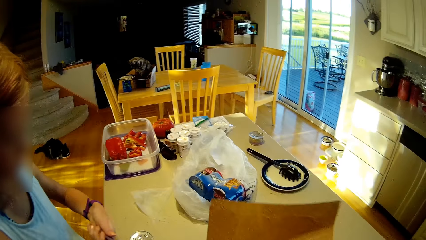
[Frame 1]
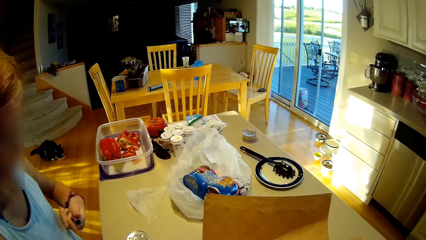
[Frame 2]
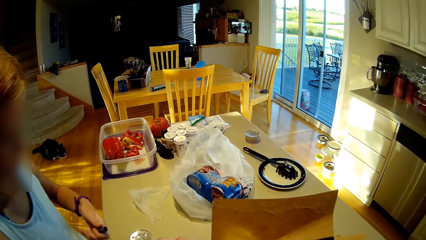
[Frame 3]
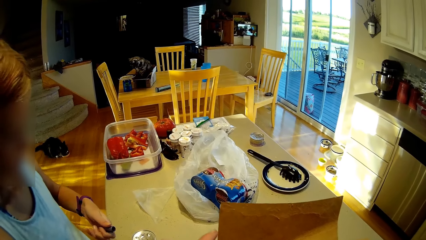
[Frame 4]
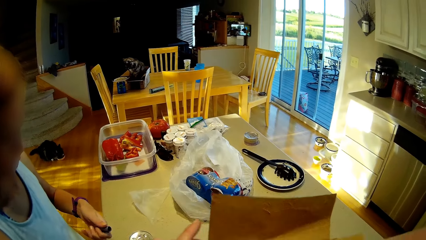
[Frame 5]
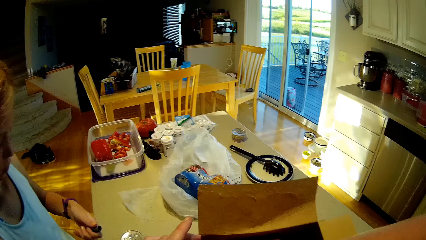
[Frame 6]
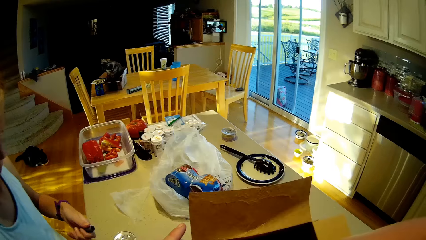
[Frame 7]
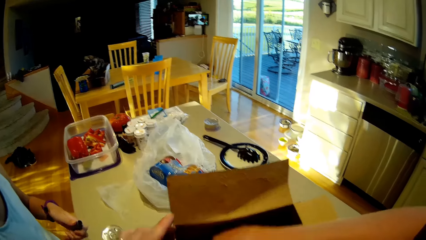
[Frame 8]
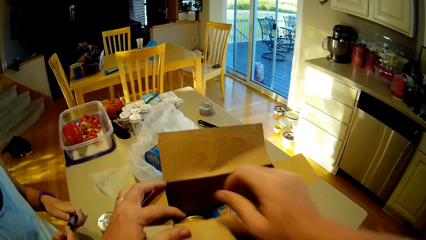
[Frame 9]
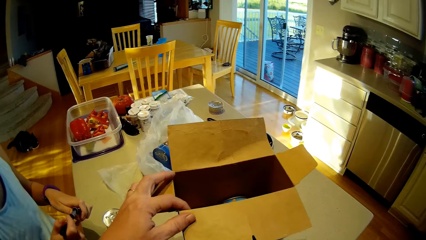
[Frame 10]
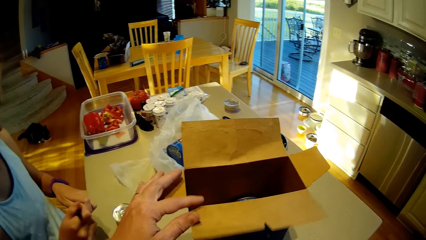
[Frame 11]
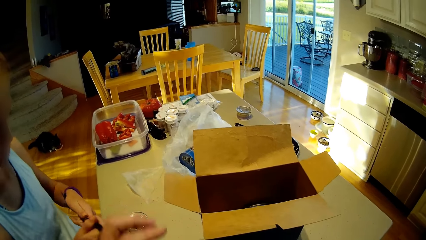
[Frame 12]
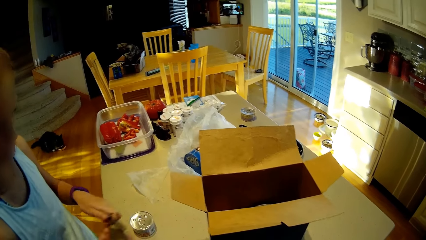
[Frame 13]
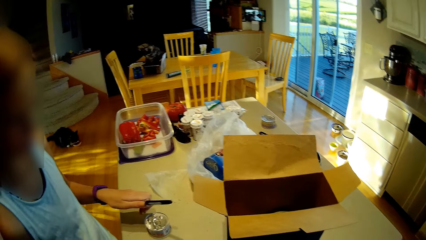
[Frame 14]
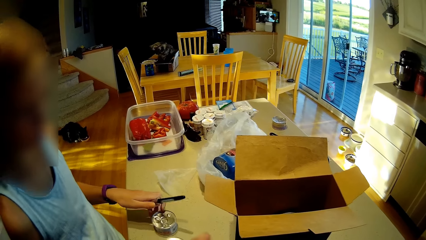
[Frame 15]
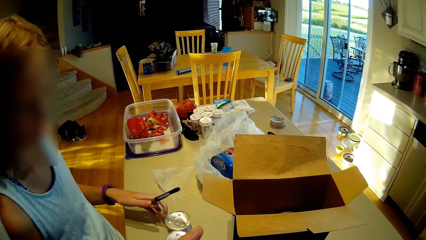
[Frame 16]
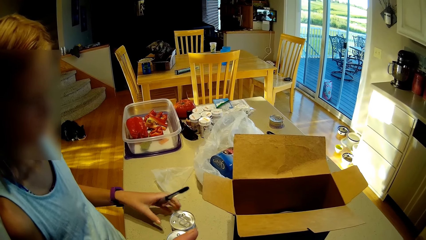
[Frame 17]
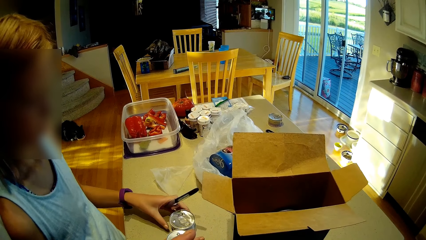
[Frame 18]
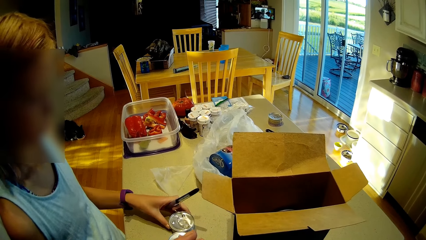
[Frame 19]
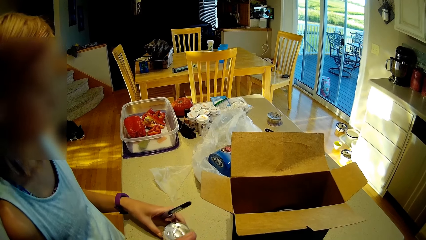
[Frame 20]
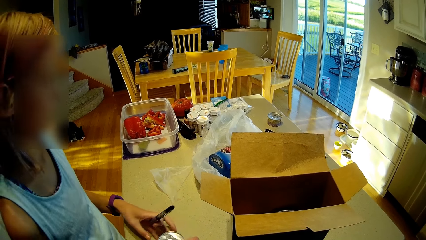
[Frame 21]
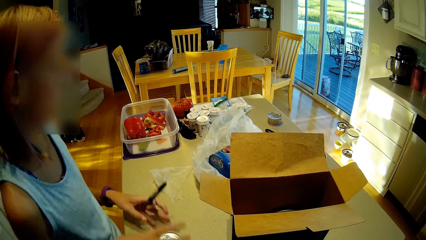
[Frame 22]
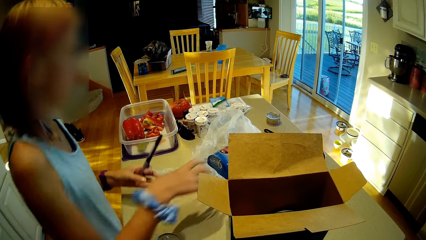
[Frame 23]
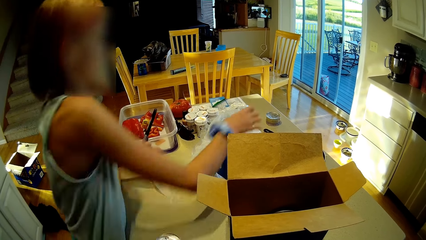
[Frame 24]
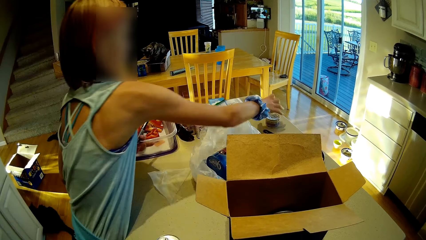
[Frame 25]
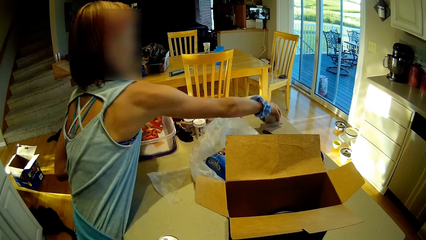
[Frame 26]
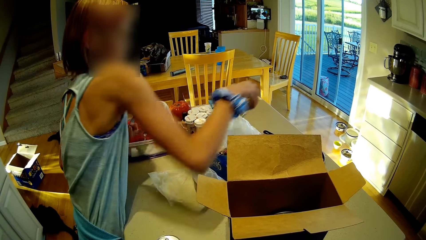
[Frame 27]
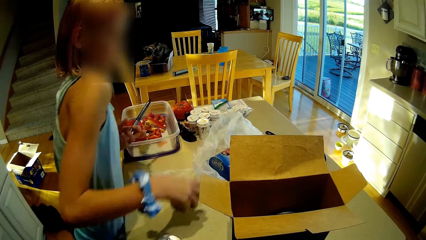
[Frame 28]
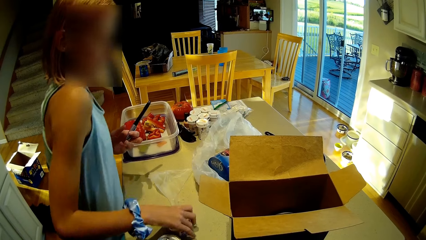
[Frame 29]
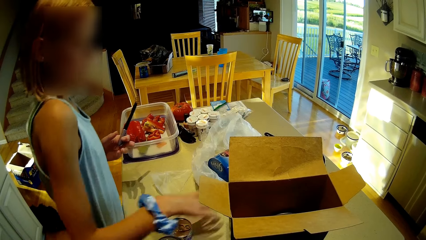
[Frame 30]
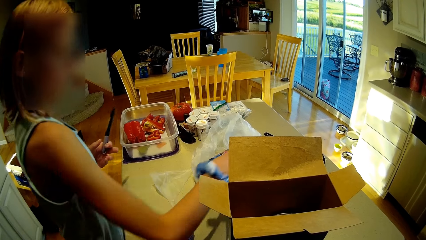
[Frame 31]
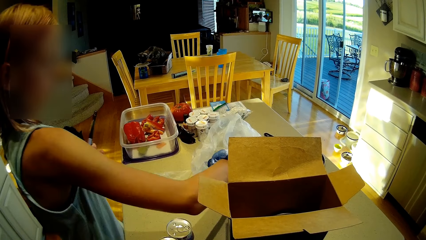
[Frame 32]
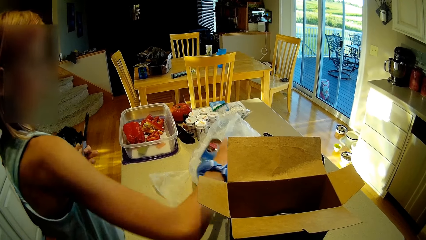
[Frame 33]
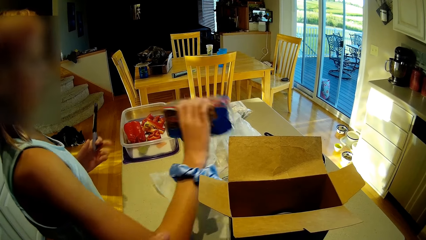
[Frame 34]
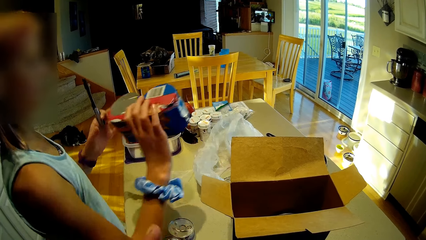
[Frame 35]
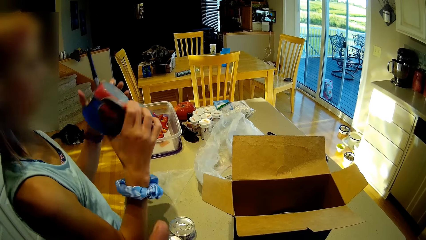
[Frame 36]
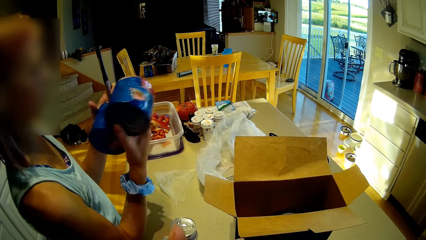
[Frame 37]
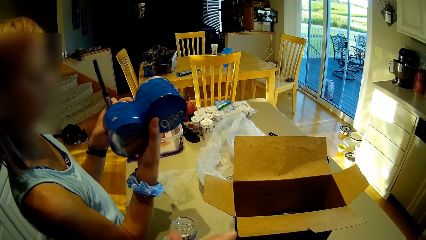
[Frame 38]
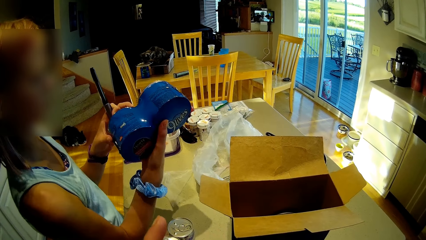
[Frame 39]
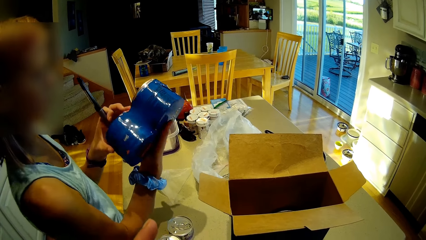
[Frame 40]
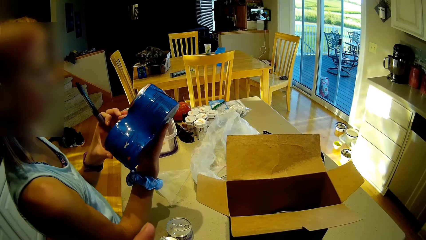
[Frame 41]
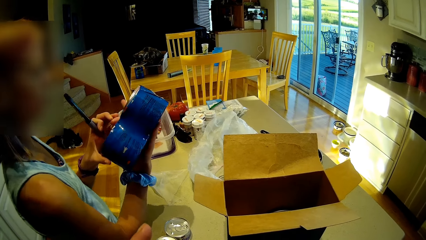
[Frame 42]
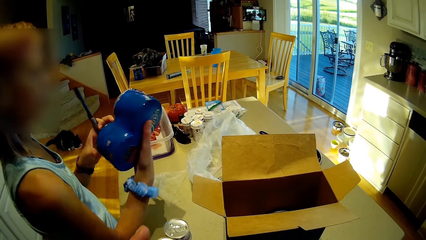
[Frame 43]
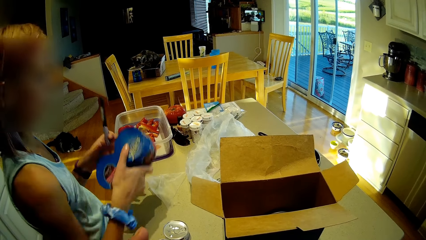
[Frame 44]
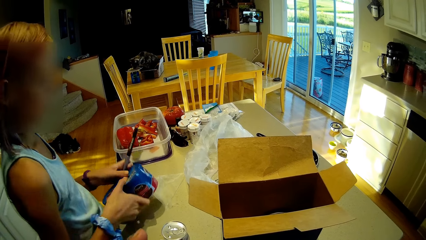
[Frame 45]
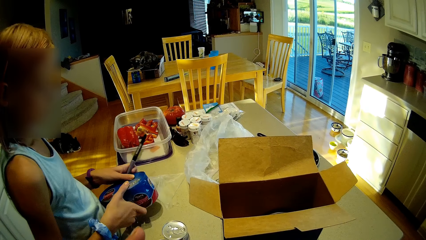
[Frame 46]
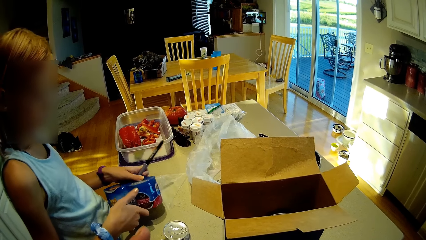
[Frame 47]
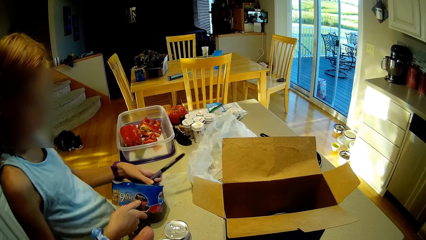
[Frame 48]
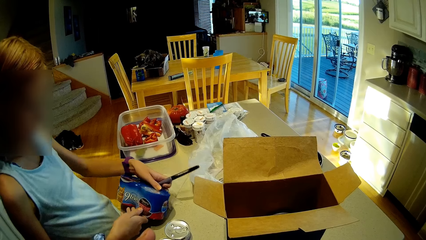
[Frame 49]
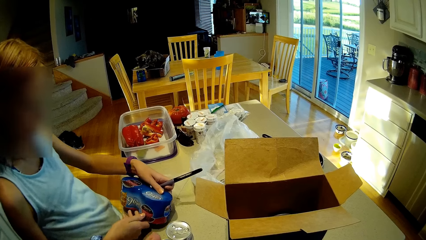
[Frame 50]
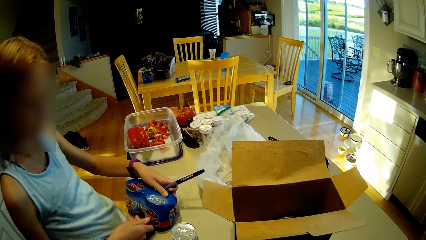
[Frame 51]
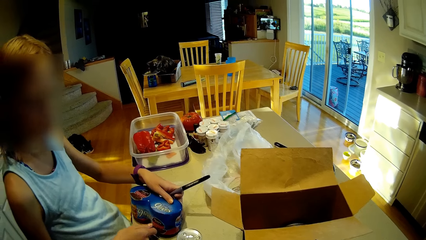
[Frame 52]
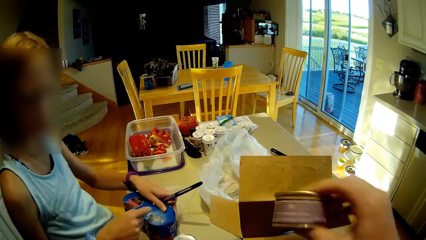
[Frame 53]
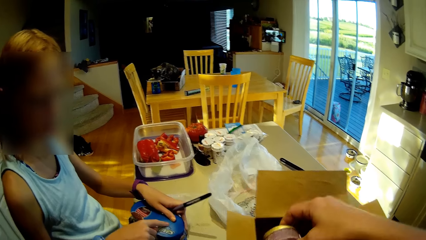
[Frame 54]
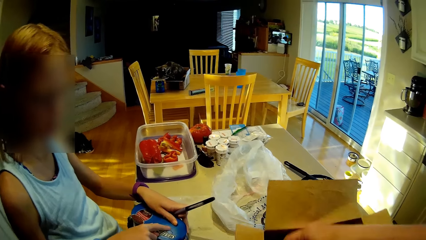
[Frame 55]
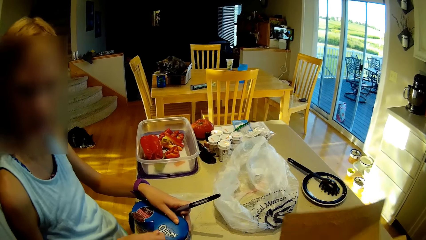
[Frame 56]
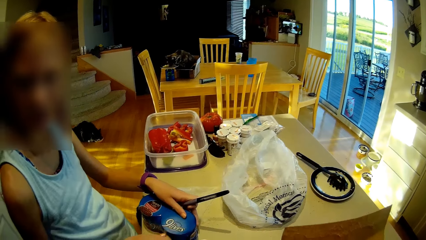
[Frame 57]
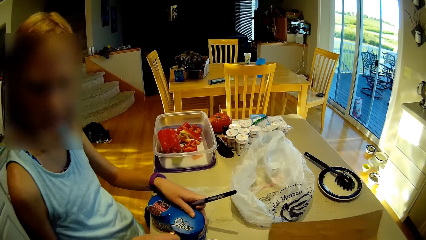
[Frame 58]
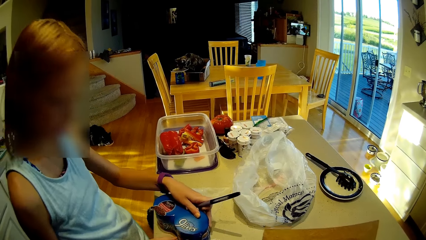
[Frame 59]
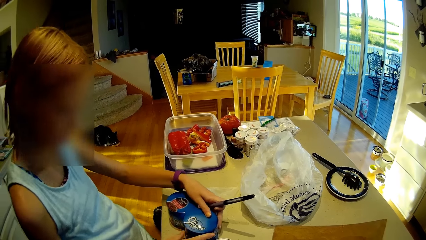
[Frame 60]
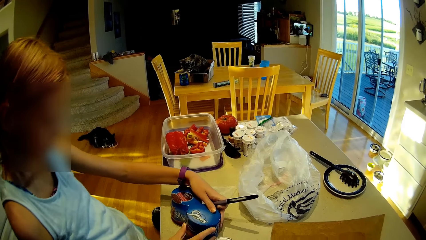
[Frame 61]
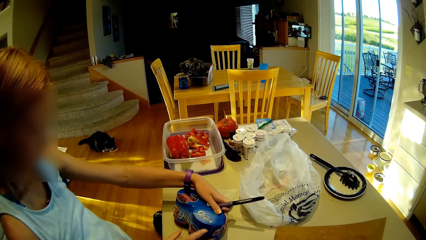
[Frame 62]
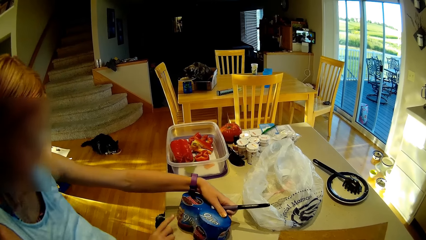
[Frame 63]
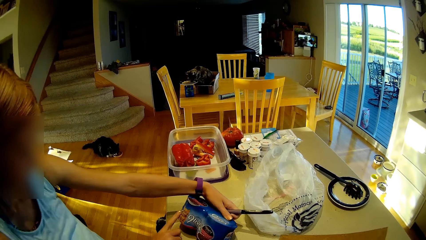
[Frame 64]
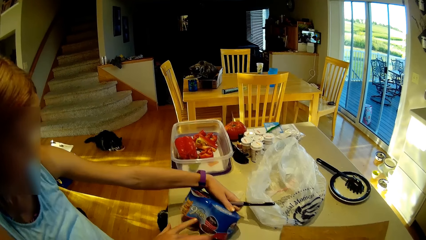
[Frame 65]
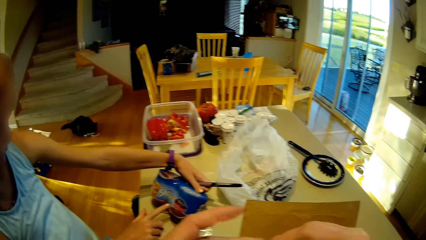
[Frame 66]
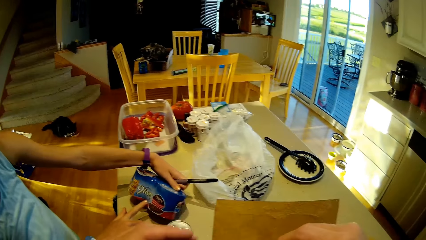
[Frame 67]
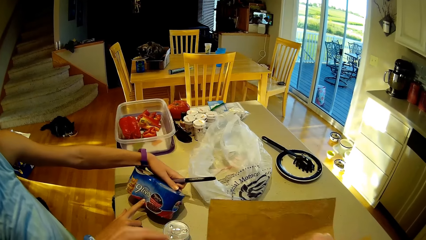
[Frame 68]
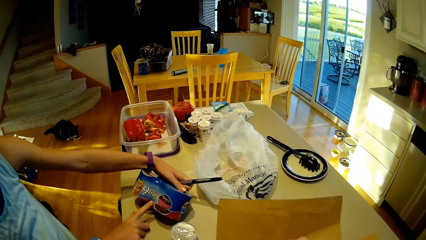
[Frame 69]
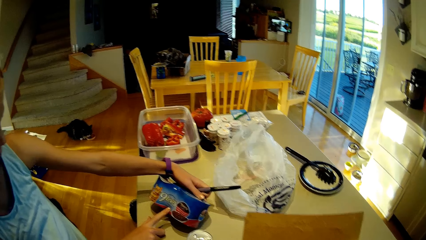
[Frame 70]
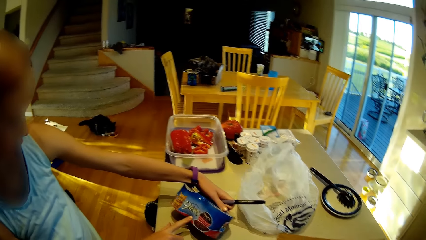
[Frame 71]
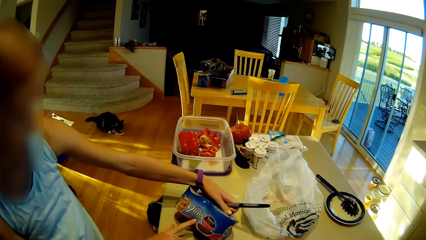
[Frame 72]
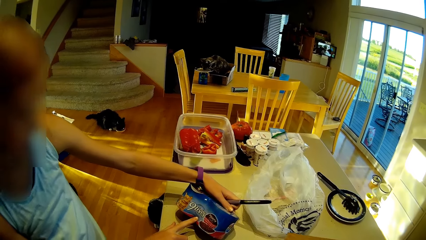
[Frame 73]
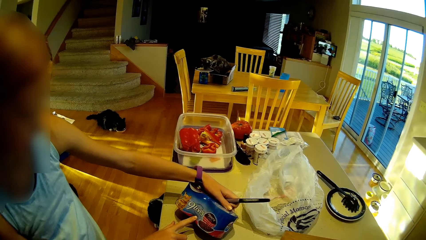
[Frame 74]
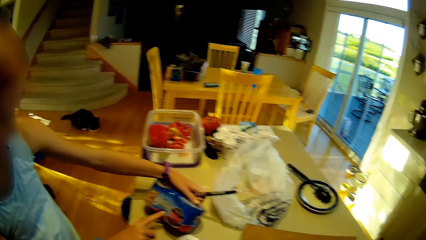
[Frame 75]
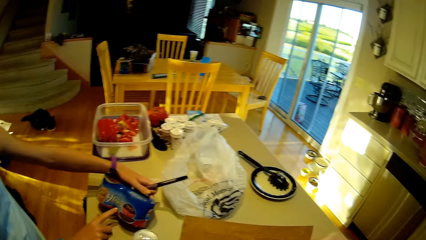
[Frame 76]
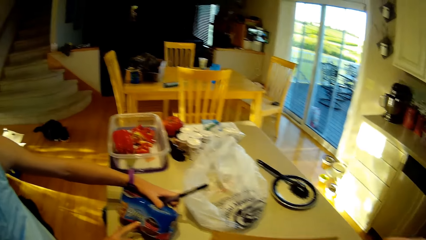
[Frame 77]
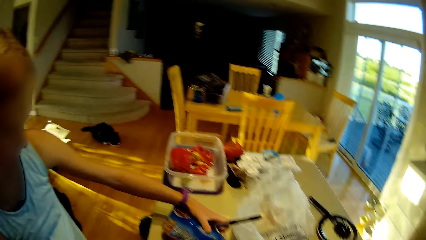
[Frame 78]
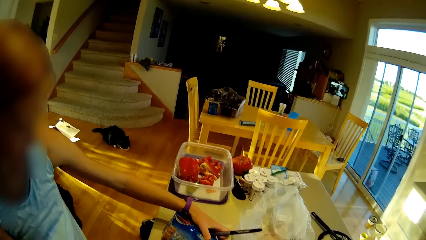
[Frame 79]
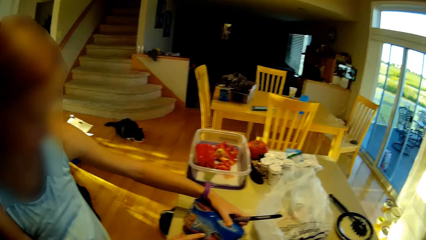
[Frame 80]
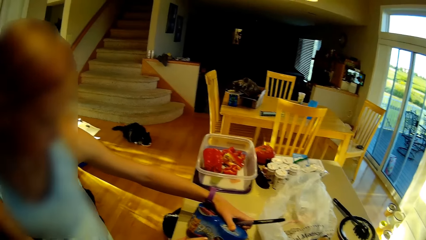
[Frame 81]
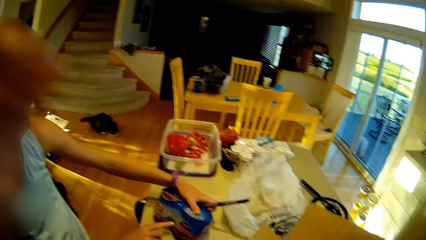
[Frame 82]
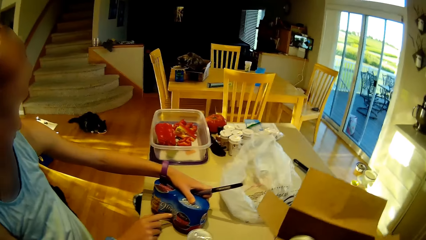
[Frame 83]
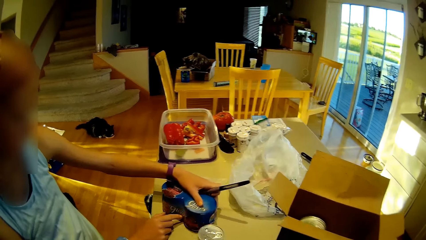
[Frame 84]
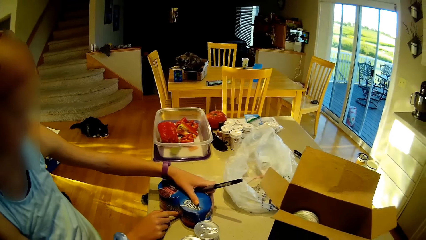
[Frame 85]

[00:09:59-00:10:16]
A person picks up the pen, covers the pen, picks up the tin, places the tin on the table, picks up another tin, turns the tin, and stares at the tin. The camera wearer puts the tin into the packet. They look around.
